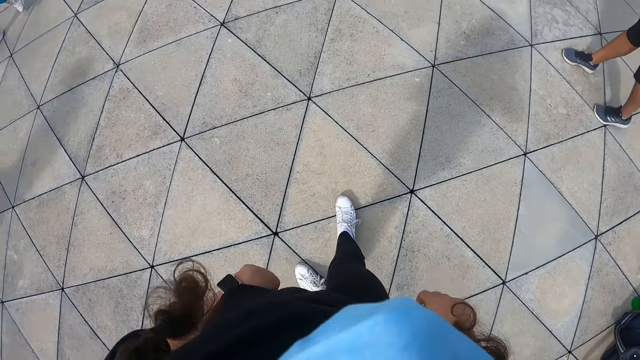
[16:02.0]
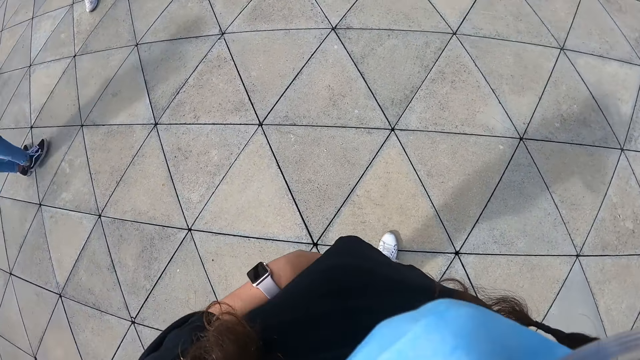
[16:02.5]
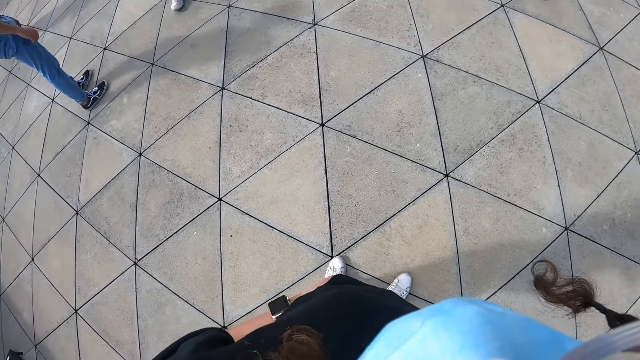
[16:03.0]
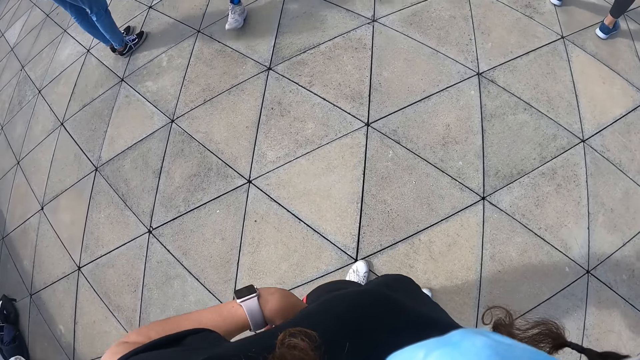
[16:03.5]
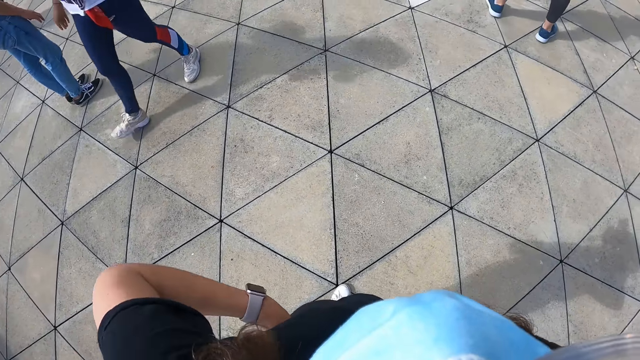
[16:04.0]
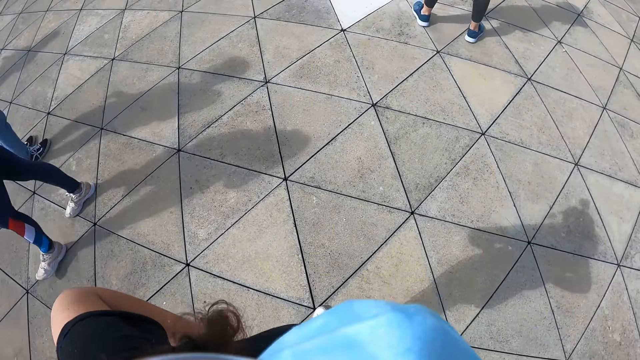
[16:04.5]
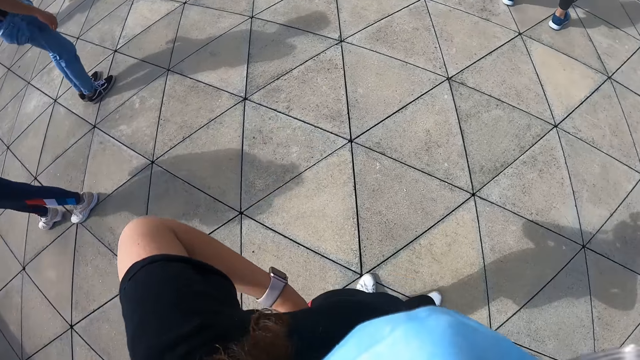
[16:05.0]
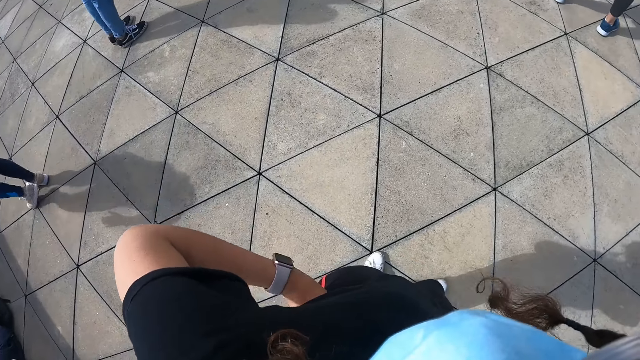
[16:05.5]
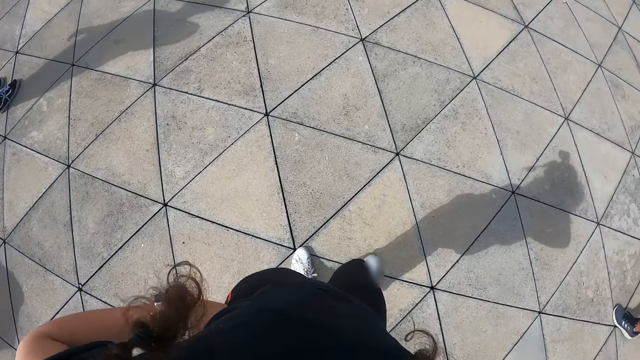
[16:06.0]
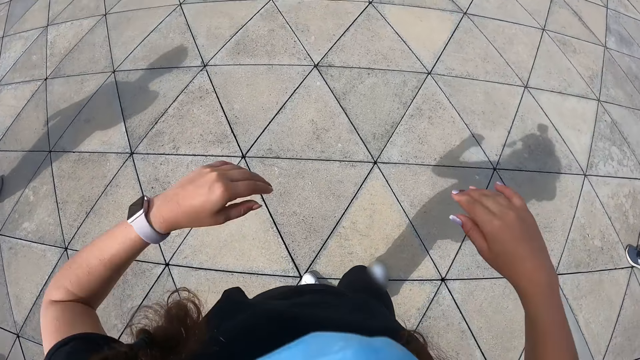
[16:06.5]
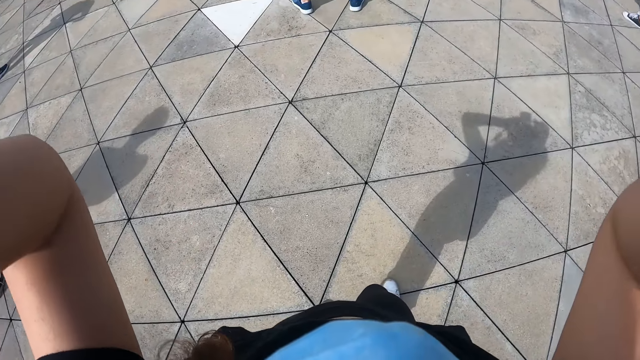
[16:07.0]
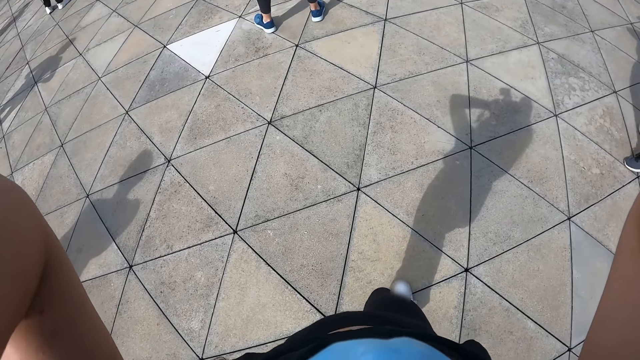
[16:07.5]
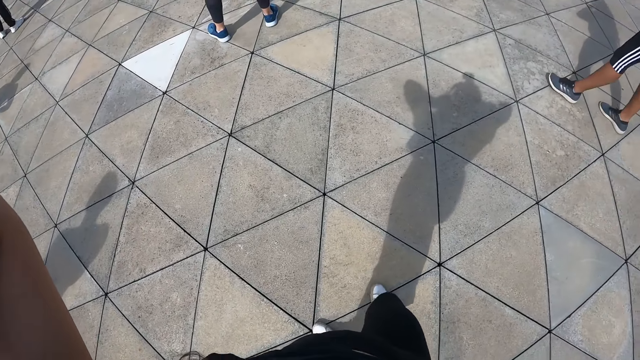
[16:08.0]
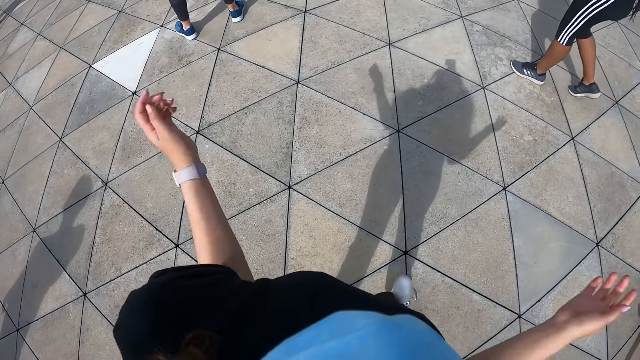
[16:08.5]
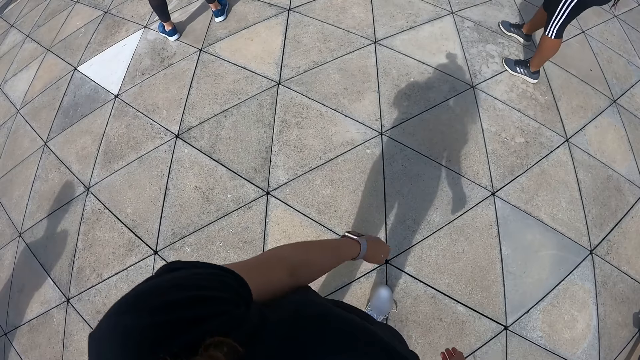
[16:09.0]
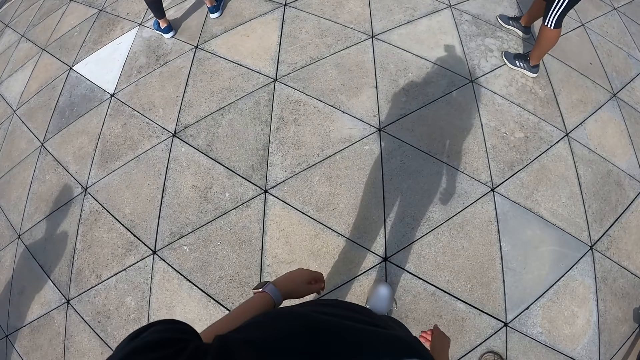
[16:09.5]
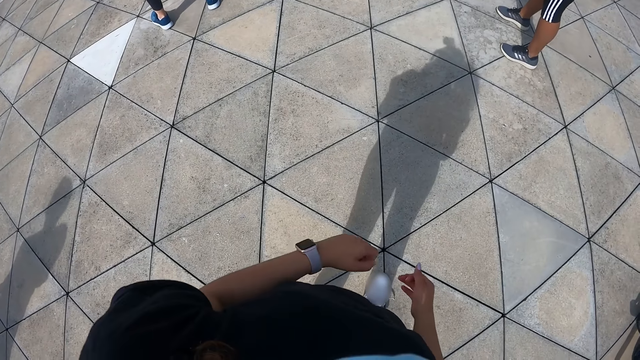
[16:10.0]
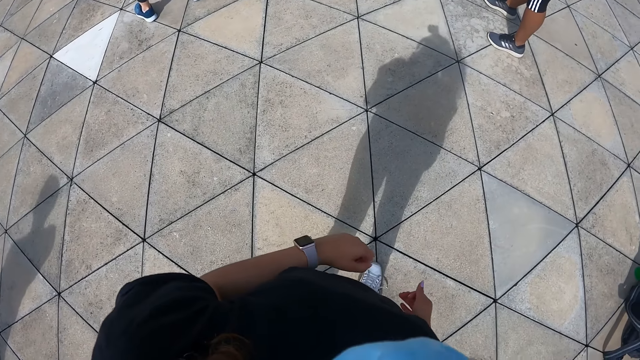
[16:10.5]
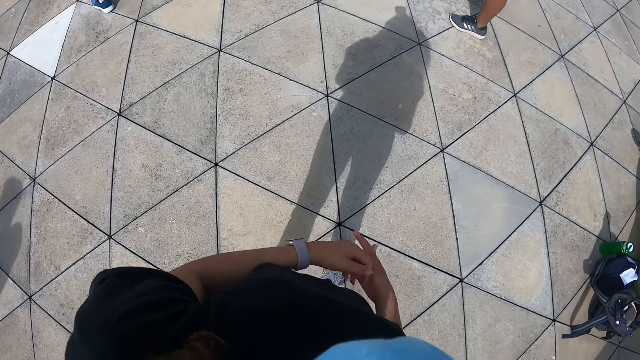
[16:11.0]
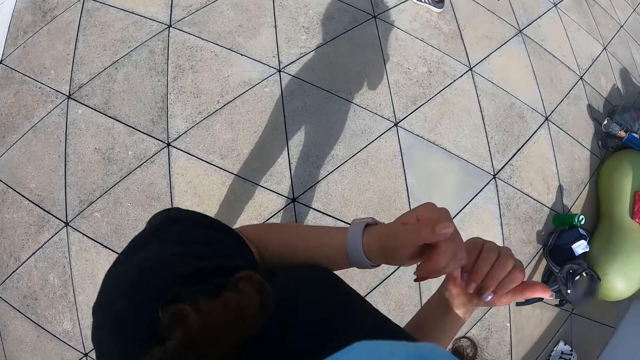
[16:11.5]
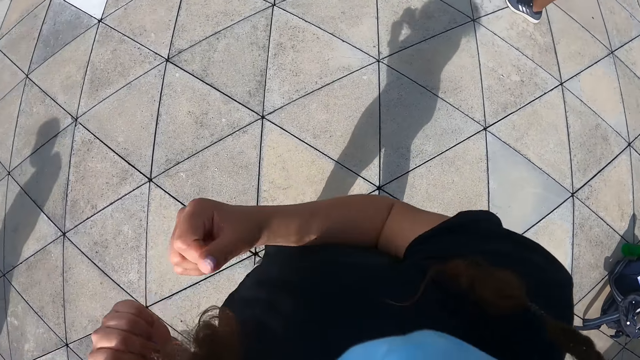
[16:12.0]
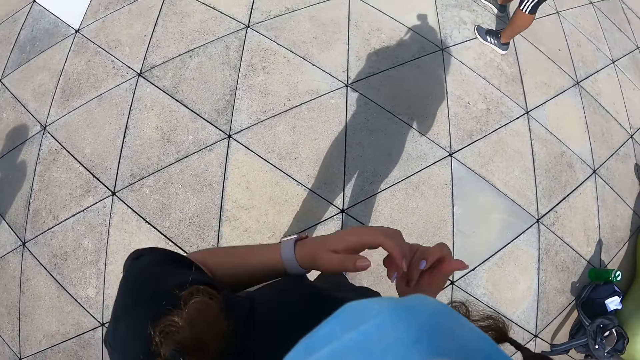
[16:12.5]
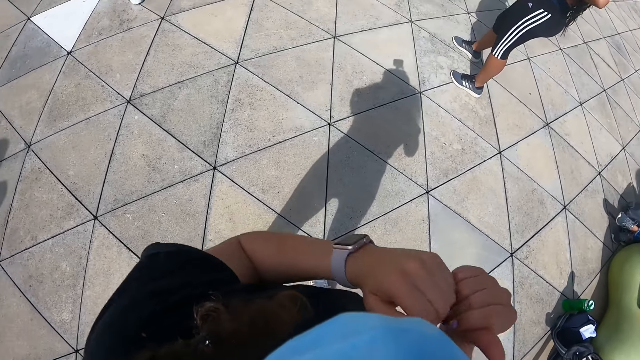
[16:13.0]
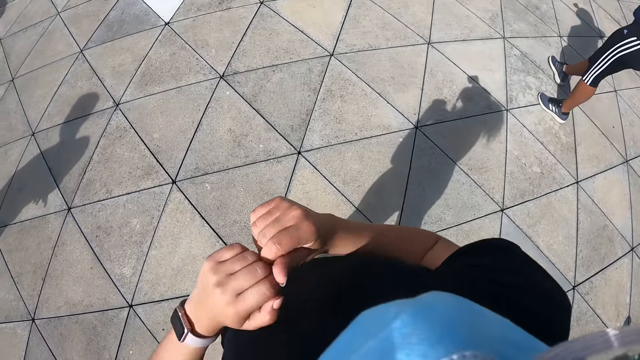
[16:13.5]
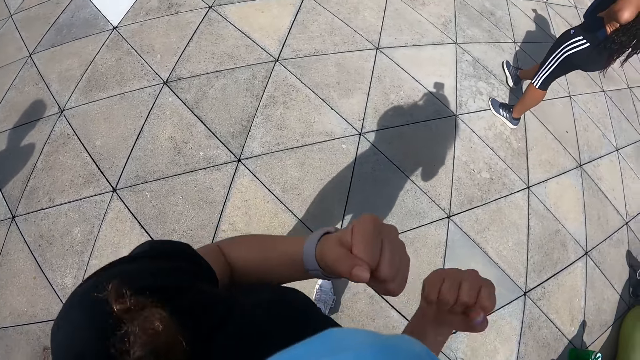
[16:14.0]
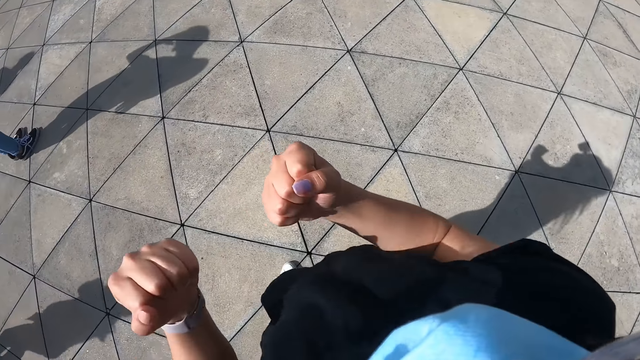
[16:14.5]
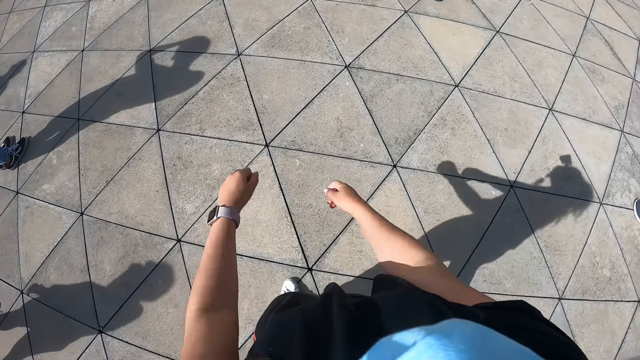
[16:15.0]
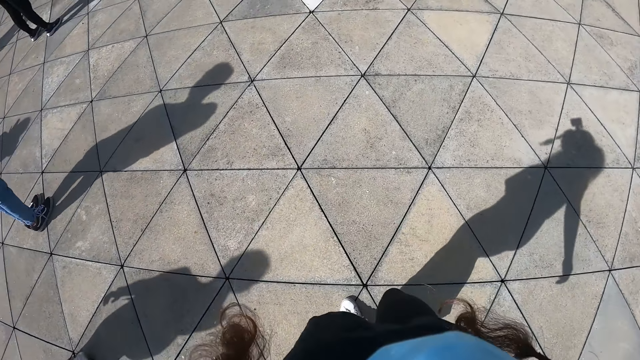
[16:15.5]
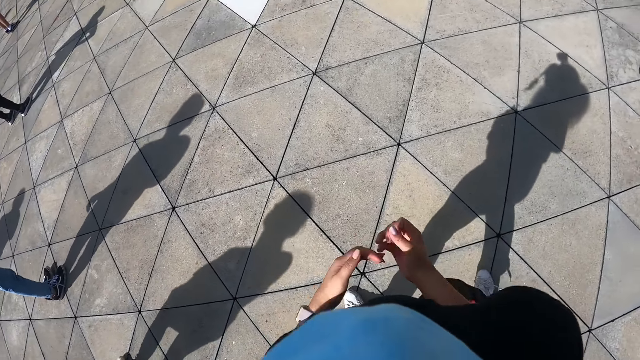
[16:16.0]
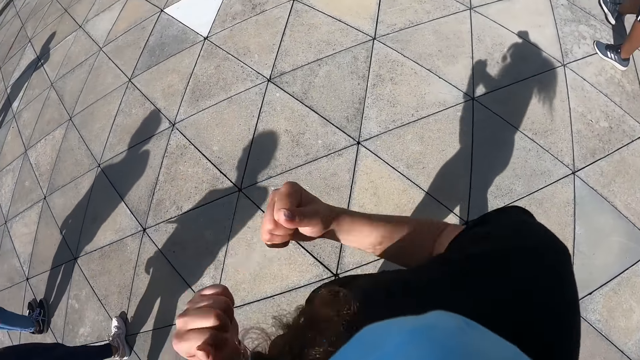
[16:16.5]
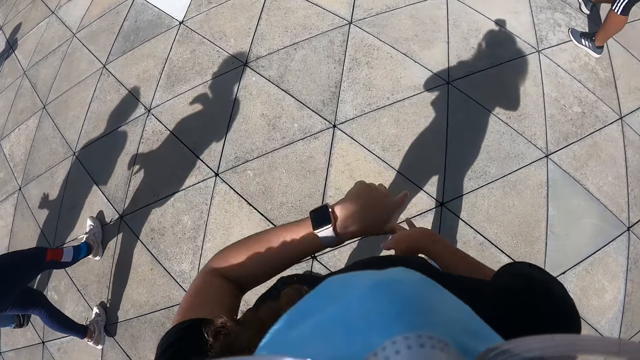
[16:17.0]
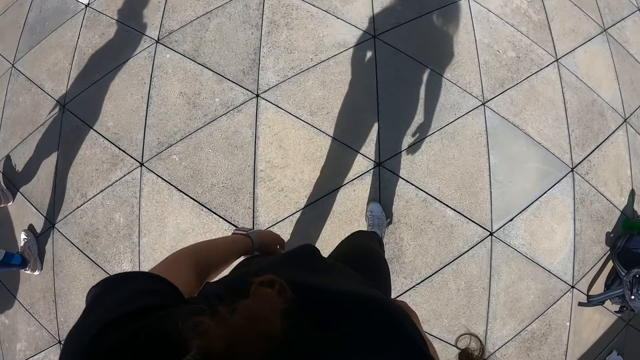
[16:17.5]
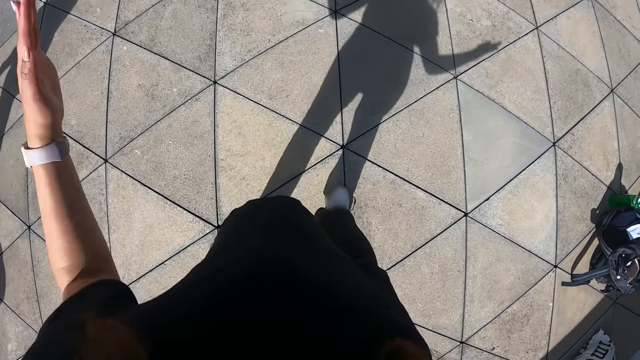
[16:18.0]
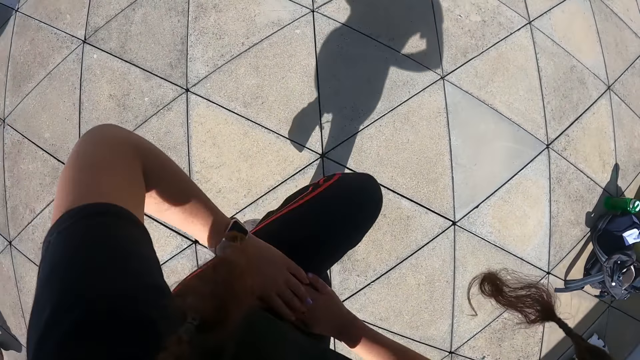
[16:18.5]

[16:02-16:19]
A man walks past the camera wearer. The camera wearer touches her face with both hands. She dances. She shakes her shoulders.

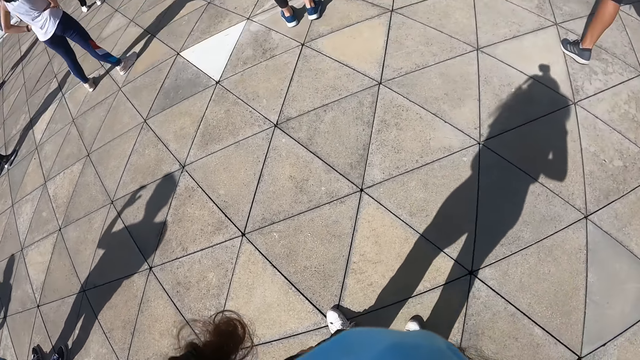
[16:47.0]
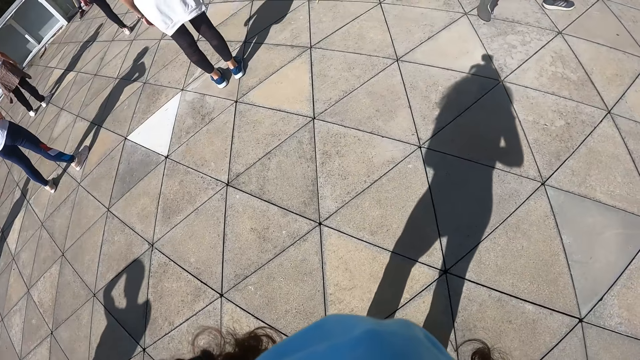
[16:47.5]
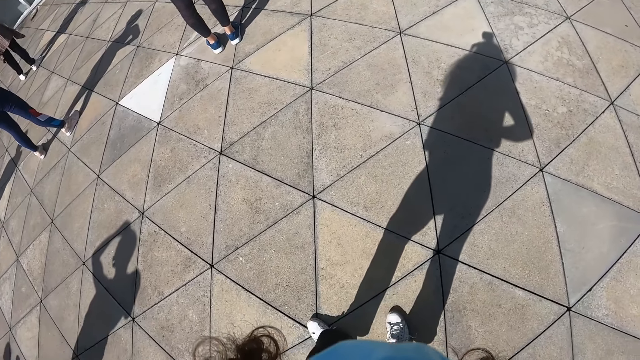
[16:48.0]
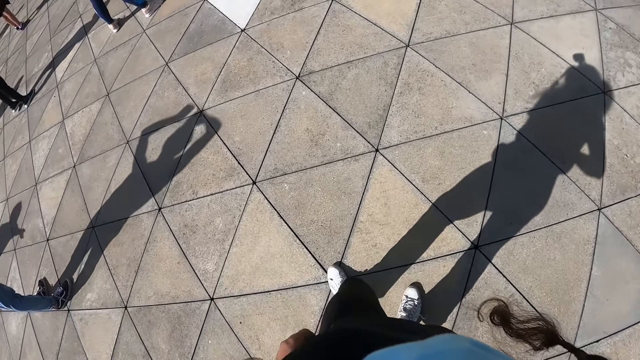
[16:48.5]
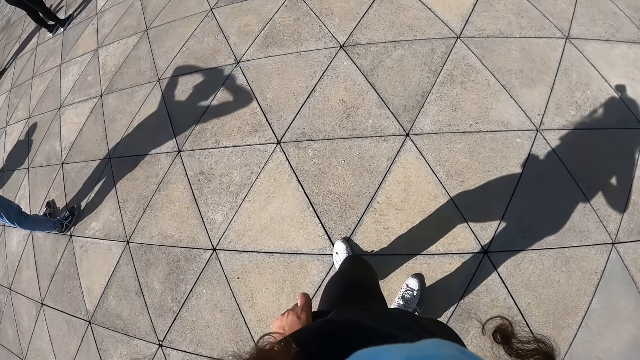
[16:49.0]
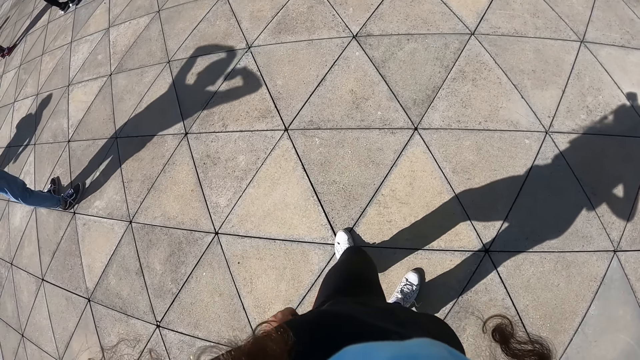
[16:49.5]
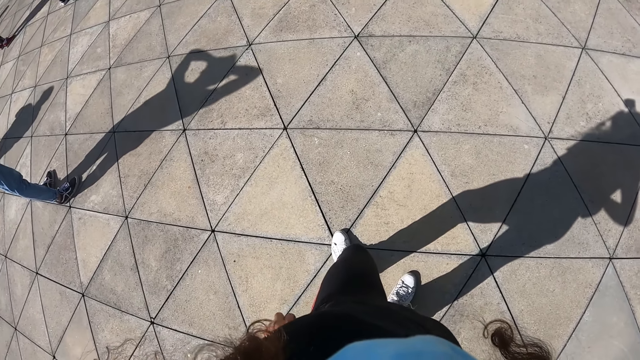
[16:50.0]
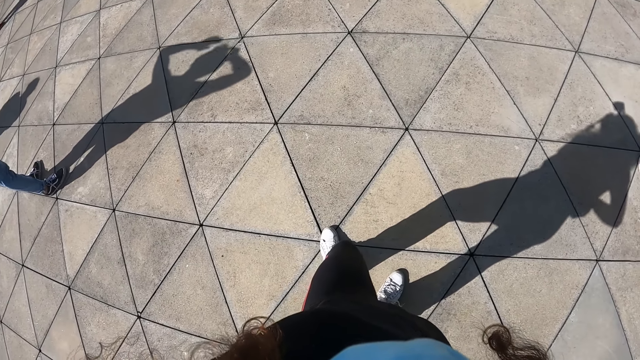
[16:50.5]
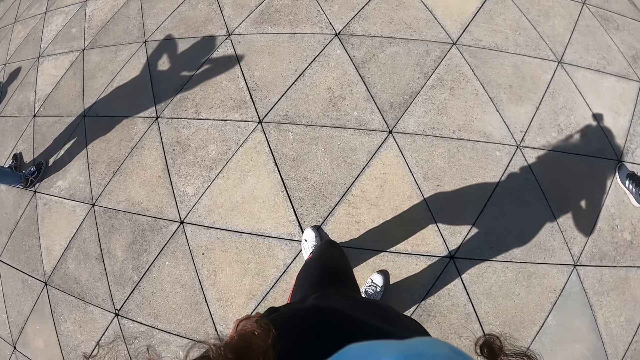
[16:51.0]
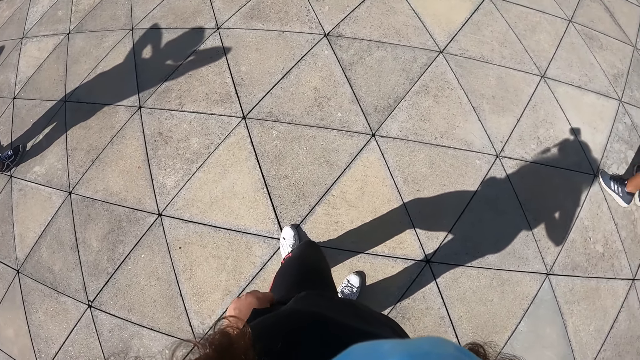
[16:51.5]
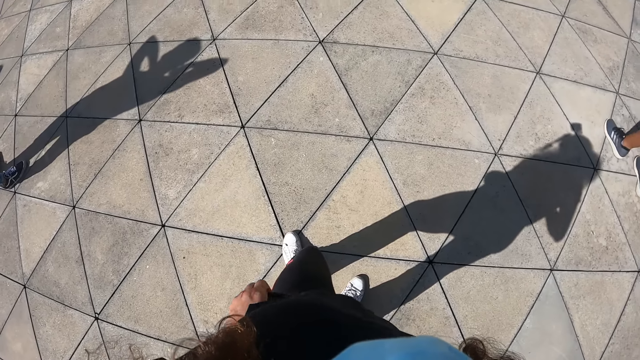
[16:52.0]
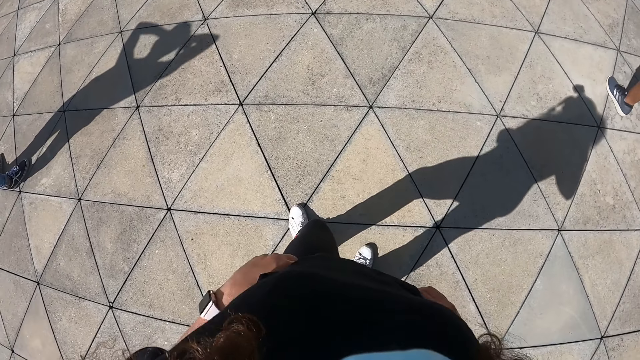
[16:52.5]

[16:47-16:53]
The camera wearer adjusts her shirt.
